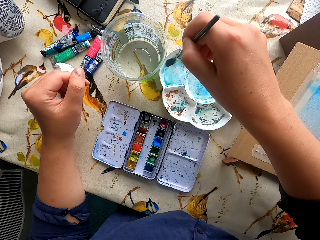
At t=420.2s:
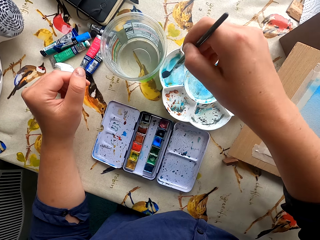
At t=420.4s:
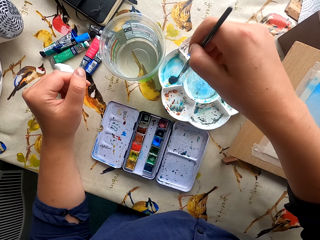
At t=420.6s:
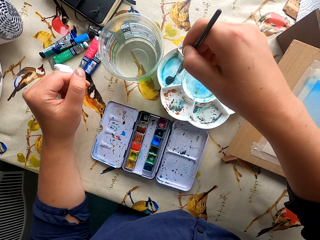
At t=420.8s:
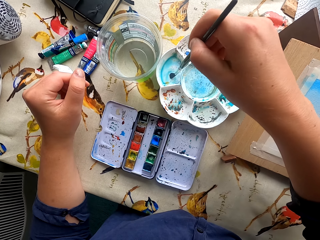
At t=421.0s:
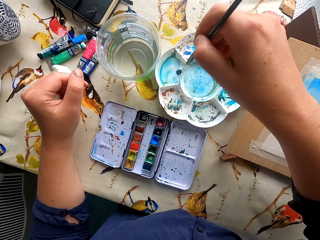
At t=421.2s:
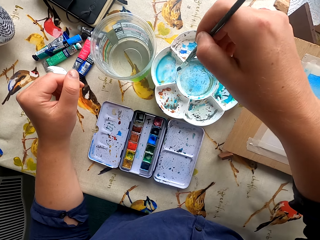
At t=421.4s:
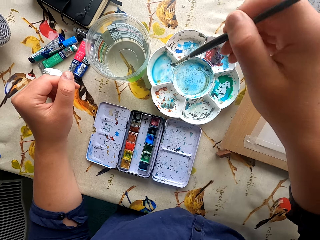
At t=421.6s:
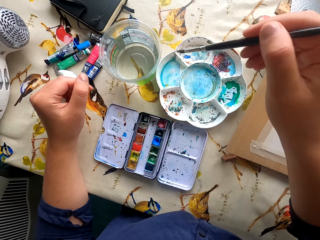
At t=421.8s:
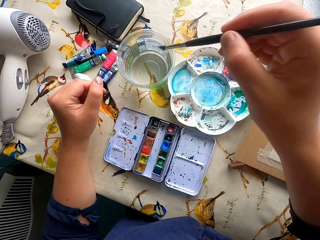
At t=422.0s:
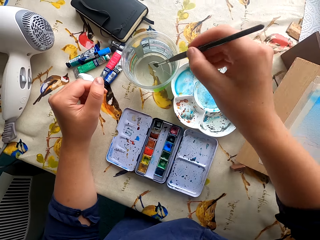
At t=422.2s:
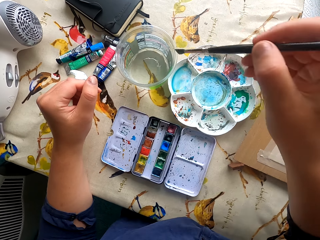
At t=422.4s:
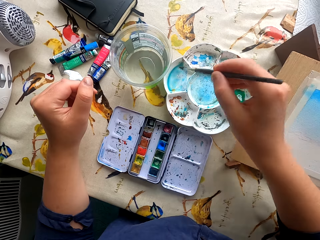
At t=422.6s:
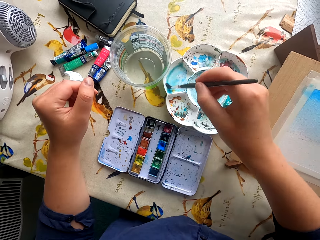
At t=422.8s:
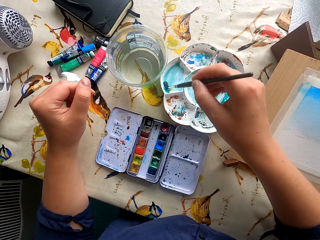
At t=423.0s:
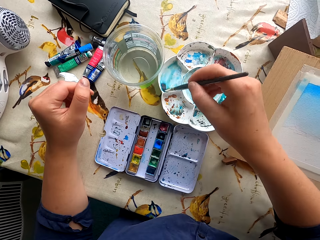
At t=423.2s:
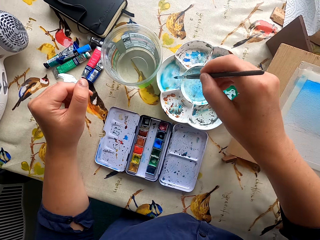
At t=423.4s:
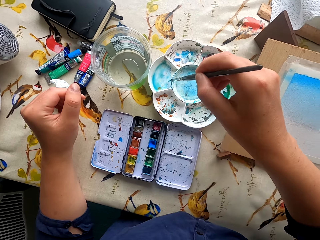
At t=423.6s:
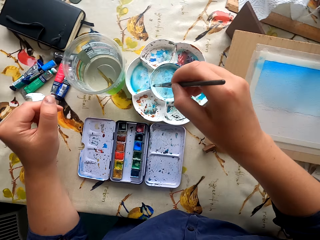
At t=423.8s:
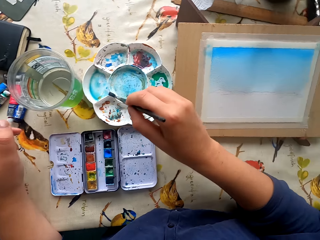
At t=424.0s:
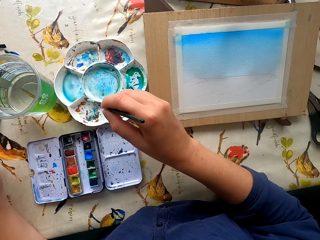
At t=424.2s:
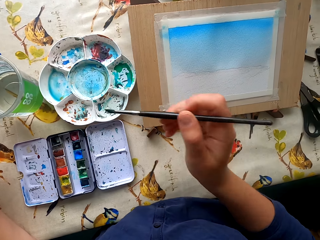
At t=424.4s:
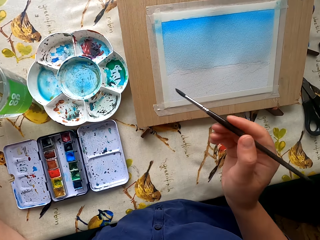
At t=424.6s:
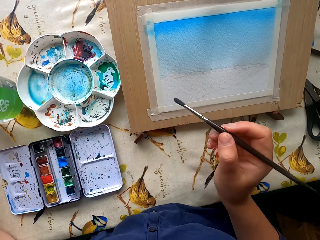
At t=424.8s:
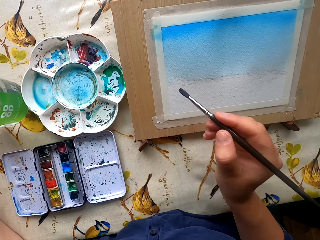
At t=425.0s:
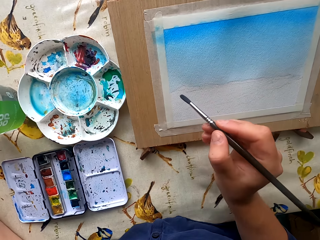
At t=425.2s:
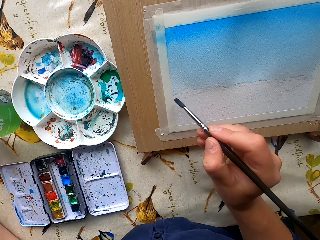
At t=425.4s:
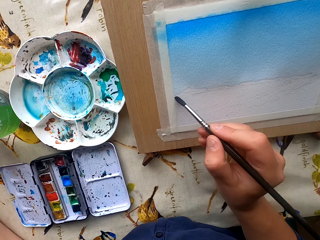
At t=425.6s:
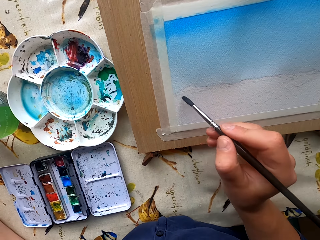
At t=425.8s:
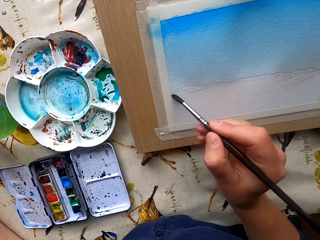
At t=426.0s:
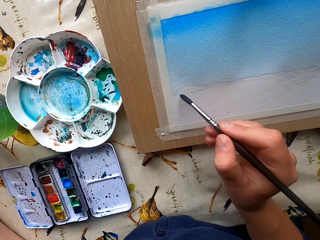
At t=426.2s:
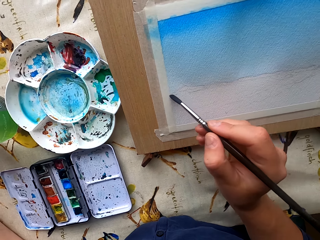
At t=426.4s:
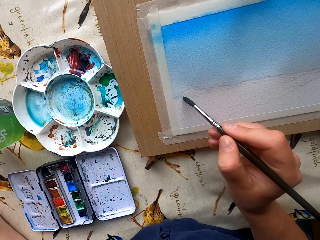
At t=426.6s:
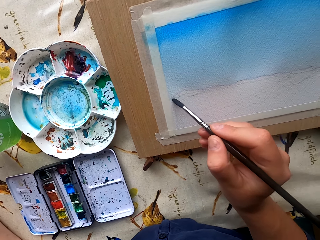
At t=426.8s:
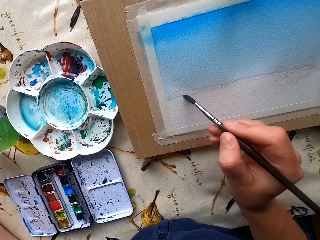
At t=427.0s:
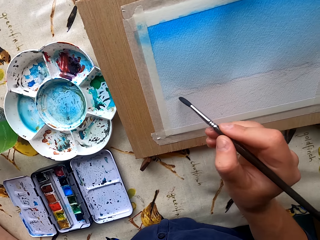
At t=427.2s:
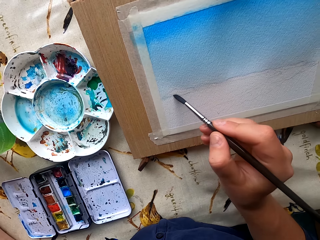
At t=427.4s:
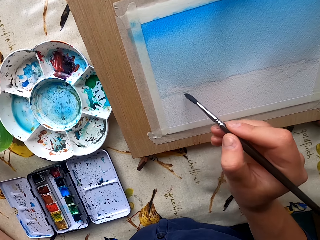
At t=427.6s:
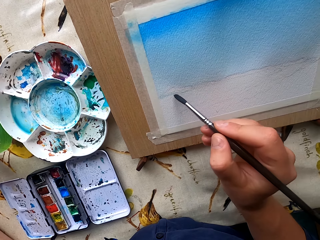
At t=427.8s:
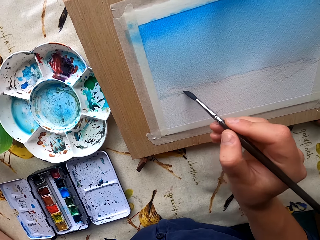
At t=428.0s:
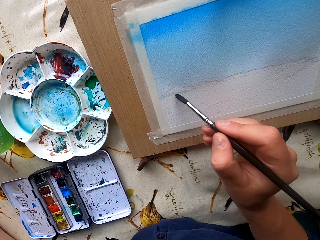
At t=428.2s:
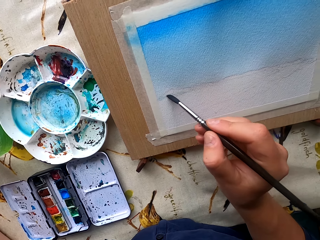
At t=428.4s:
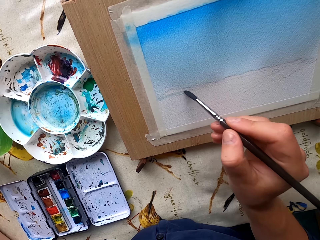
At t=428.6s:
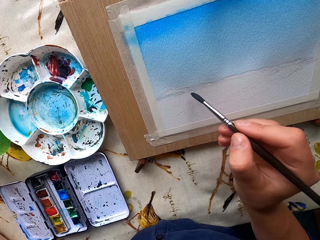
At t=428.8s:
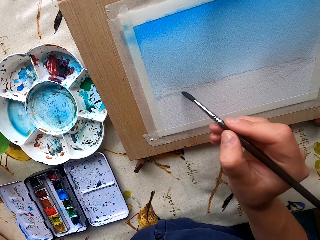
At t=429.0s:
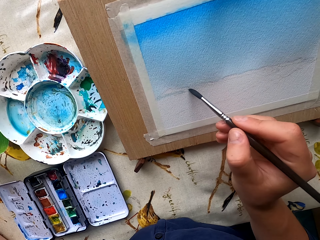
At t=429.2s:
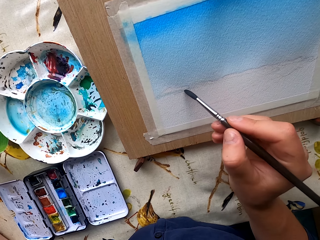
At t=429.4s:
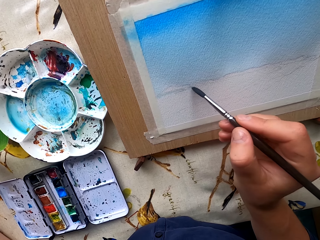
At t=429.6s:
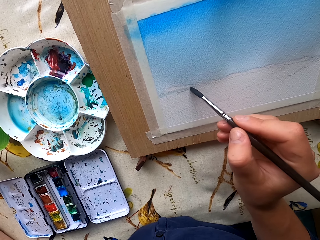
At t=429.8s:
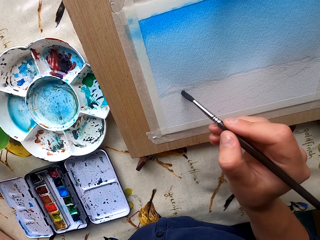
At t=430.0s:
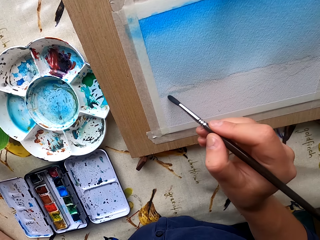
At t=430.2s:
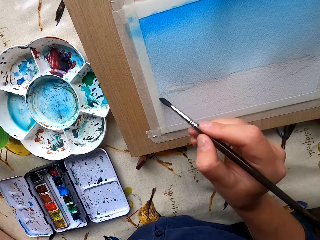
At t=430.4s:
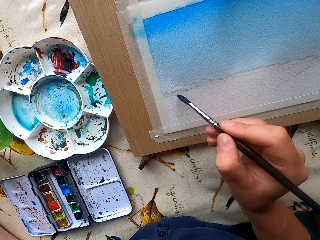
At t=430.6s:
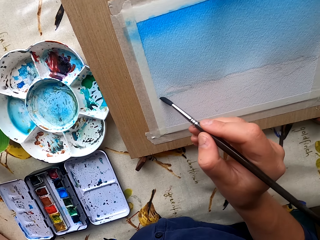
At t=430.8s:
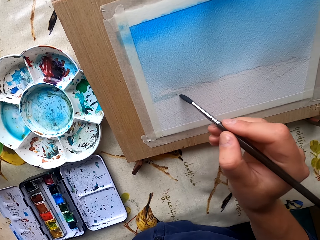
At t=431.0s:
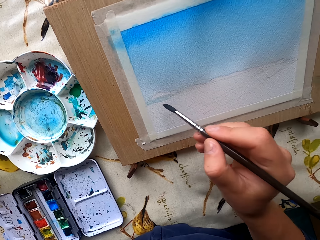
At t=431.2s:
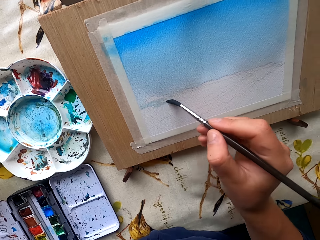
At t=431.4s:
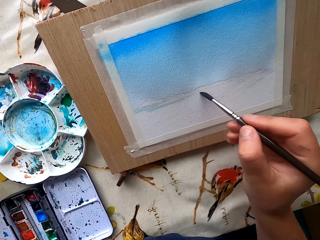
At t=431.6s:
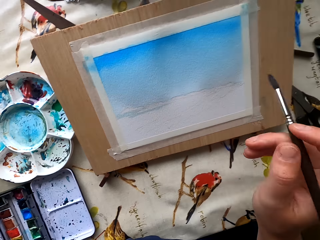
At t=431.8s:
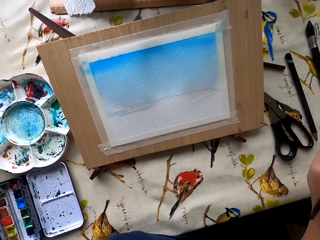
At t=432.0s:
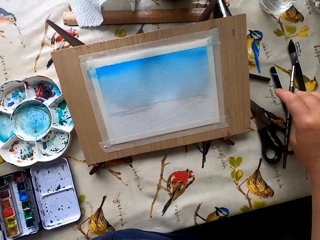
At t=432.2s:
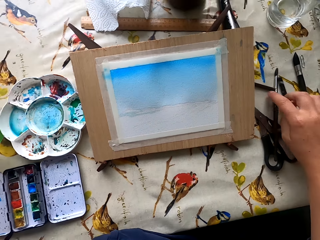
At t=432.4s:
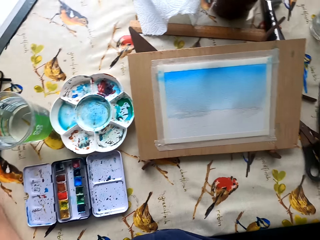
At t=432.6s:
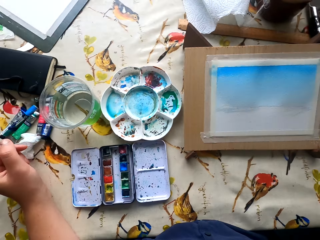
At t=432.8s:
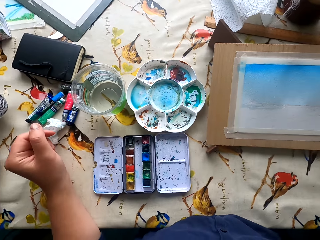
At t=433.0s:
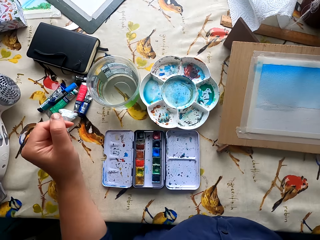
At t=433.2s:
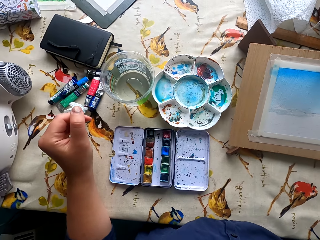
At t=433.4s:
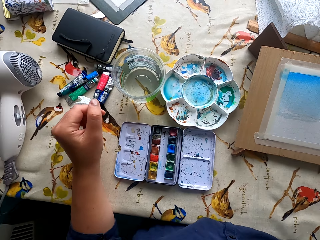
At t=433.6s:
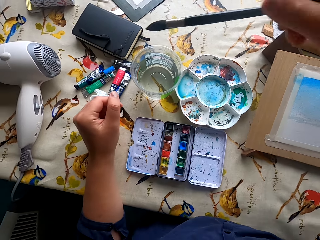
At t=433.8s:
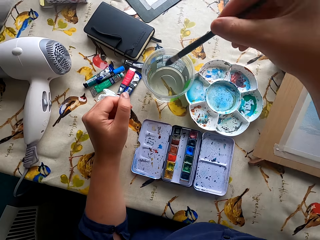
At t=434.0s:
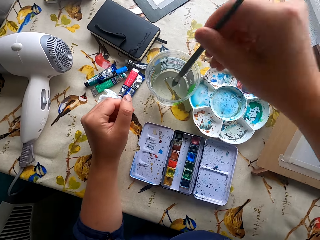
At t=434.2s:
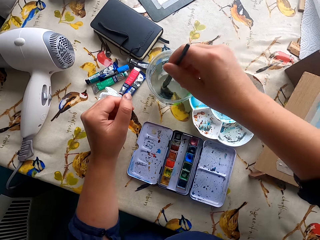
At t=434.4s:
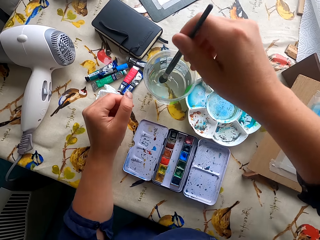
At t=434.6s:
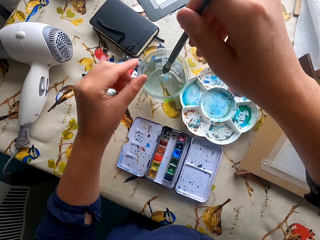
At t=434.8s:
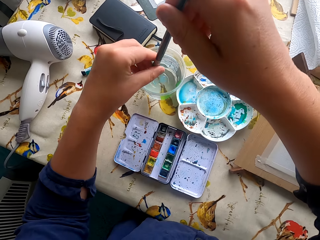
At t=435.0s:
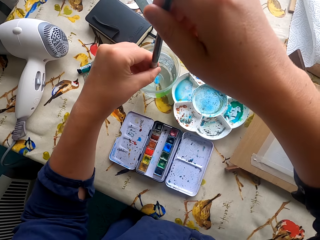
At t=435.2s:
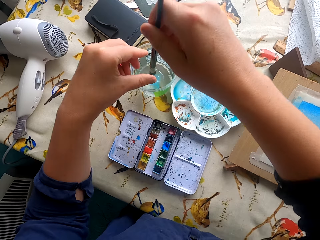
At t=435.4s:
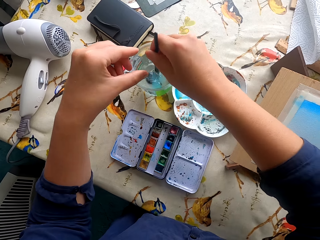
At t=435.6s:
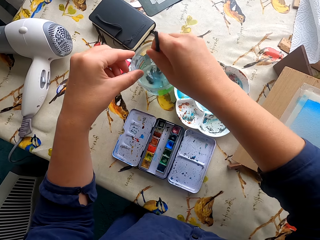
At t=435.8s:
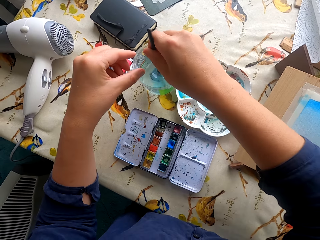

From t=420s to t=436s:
The camera wearer dips the paintbrush in water. They dip the paintbrush in the paint. They paint the drawing paper. They drop the paintbrush. They stare at the water paint. They dip the paintbrush in water.

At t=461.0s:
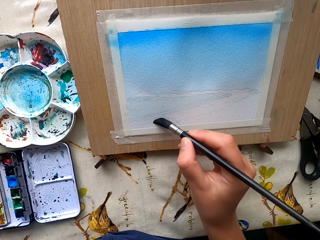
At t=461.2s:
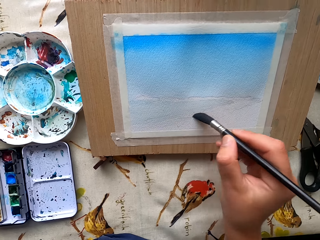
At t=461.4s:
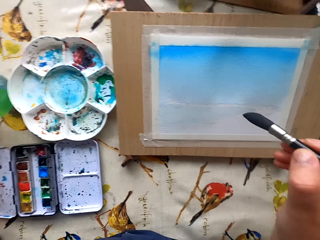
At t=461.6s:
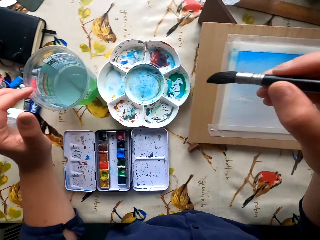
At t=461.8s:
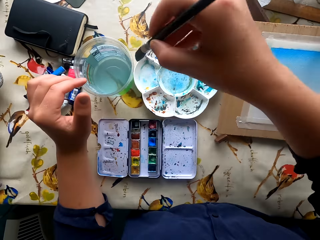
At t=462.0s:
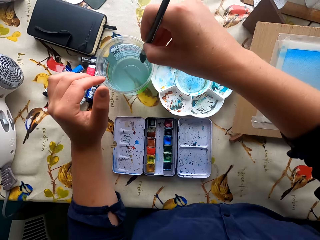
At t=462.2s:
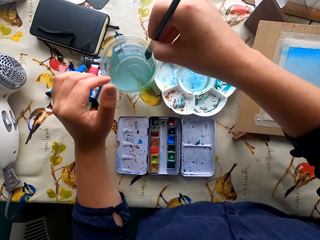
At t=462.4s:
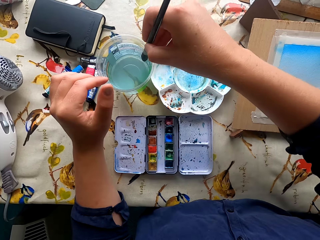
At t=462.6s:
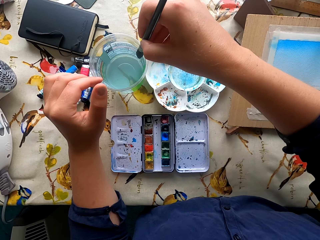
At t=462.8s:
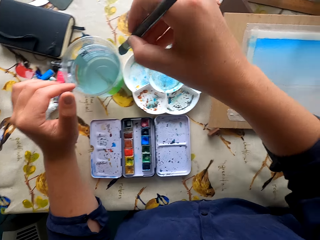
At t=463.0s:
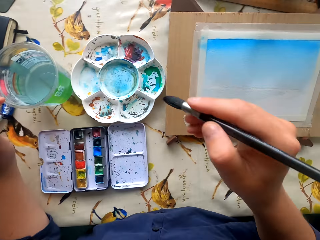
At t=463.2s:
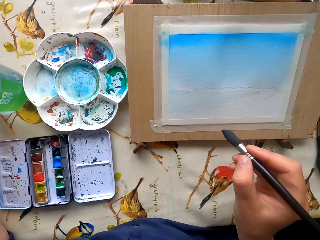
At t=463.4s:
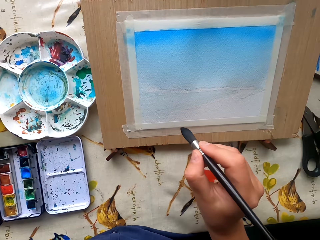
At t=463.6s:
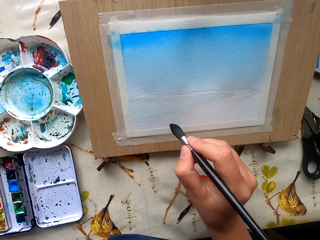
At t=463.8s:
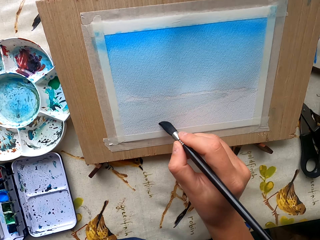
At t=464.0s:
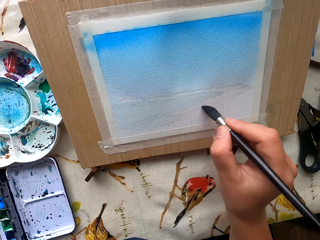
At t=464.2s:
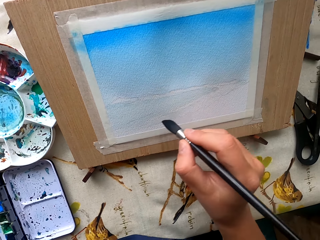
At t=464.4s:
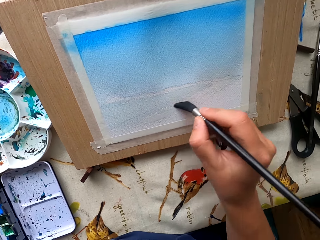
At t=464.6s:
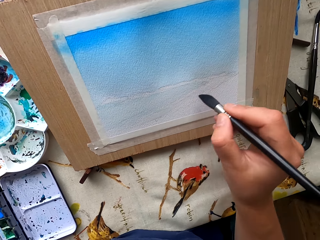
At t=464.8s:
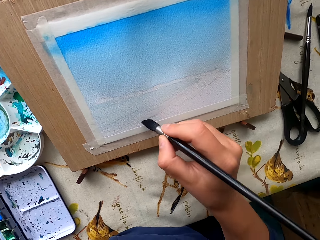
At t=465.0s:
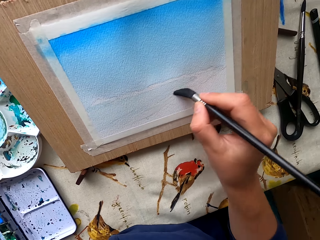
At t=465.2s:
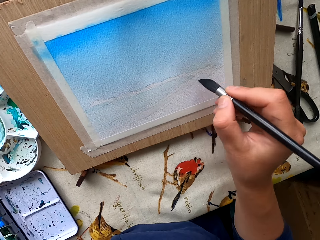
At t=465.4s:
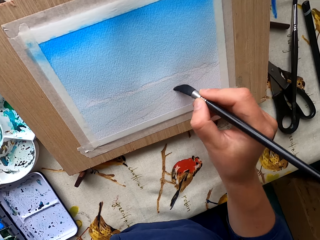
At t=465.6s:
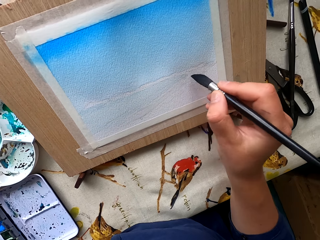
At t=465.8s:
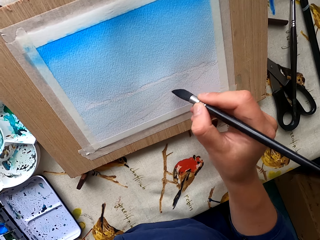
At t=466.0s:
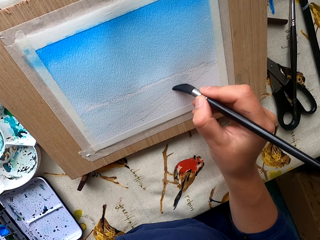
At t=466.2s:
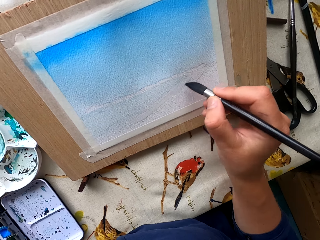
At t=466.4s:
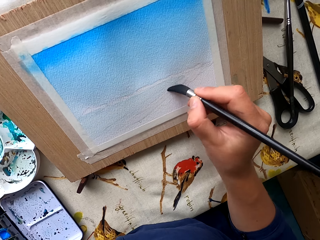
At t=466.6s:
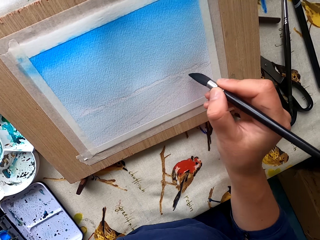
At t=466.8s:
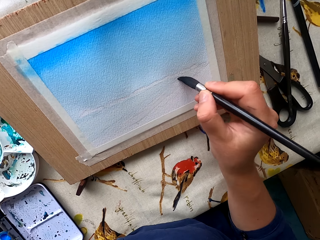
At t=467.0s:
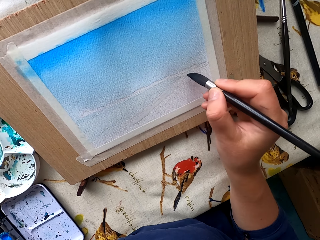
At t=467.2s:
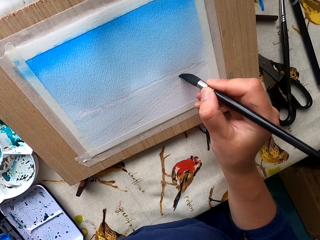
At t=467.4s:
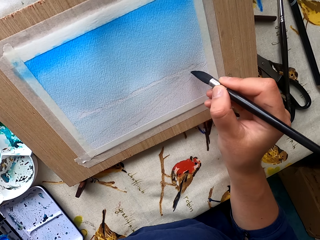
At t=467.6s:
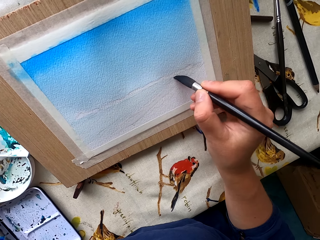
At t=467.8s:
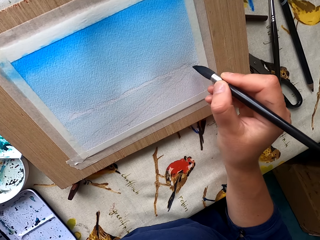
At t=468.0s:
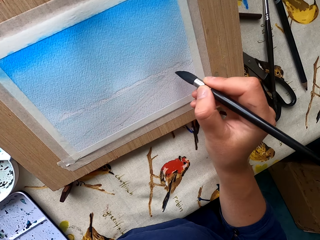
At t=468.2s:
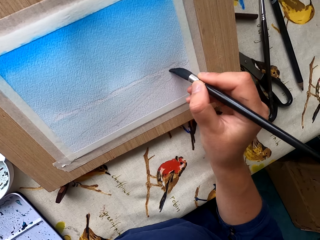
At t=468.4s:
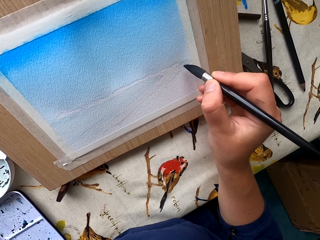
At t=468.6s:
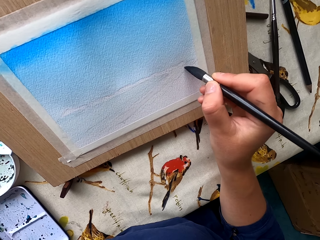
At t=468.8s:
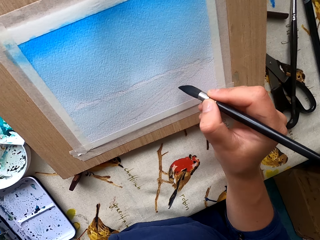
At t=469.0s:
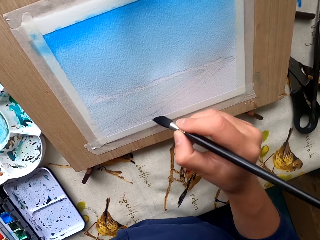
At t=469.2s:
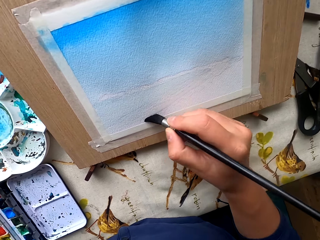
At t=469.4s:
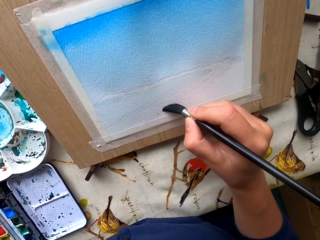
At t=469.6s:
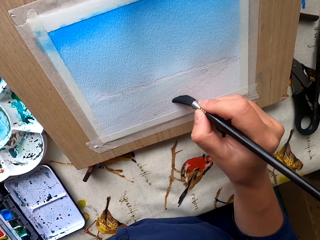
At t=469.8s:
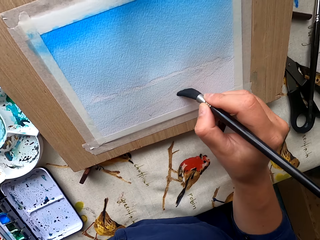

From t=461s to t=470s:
The camera wearer dips the paintbrush in water. They paint the drawing paper.
